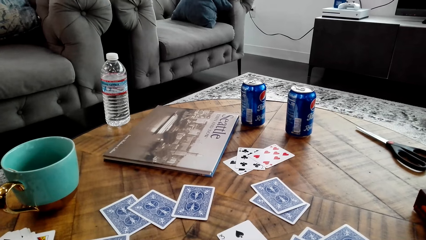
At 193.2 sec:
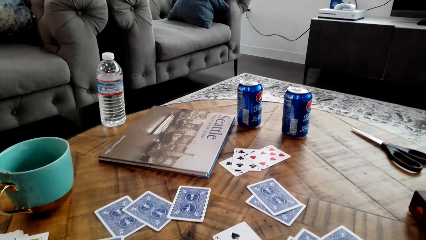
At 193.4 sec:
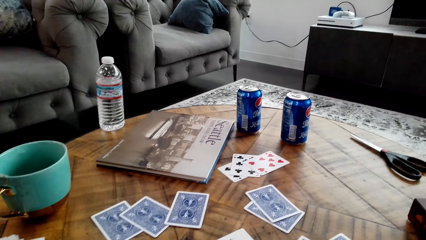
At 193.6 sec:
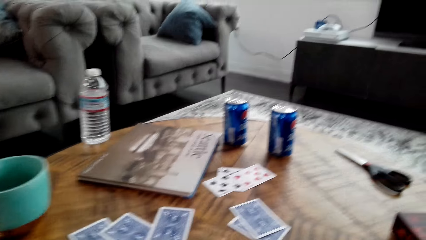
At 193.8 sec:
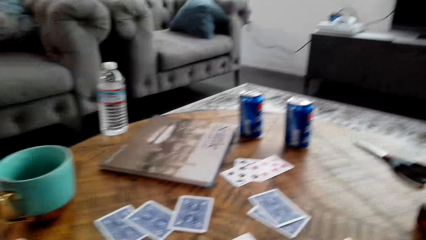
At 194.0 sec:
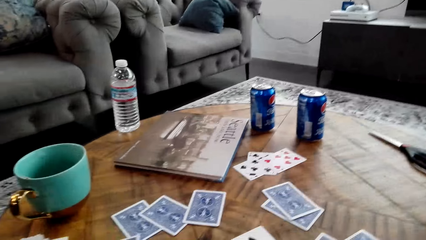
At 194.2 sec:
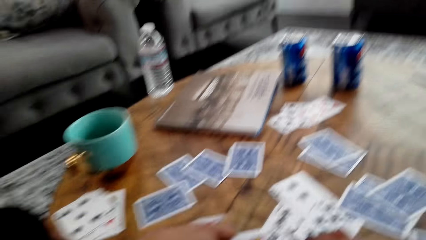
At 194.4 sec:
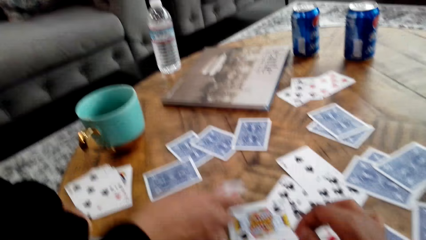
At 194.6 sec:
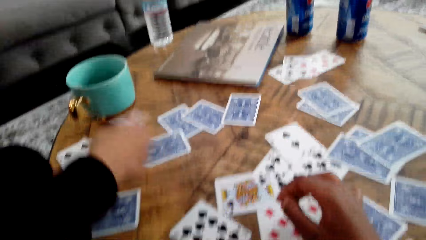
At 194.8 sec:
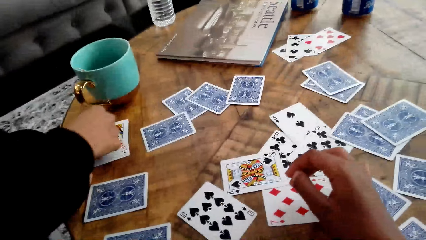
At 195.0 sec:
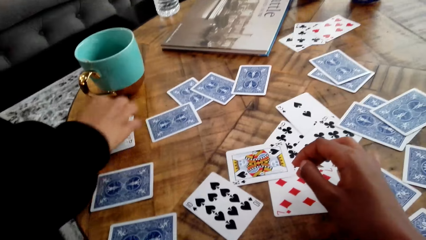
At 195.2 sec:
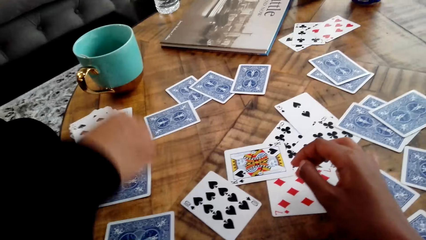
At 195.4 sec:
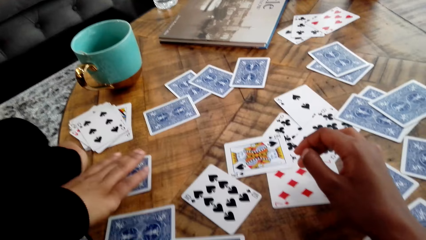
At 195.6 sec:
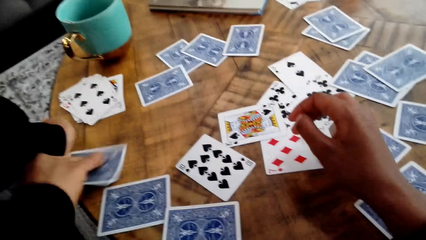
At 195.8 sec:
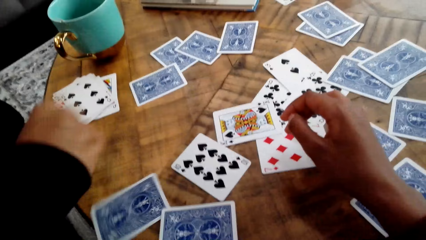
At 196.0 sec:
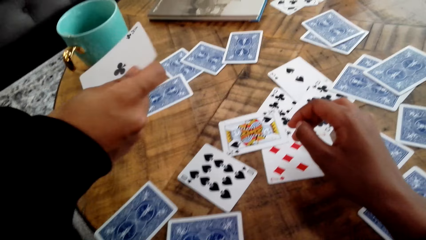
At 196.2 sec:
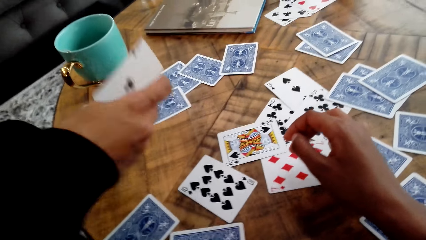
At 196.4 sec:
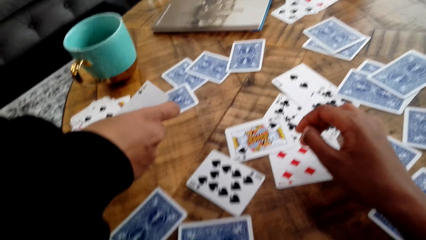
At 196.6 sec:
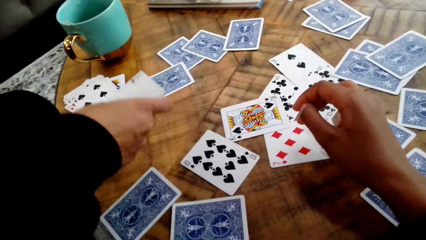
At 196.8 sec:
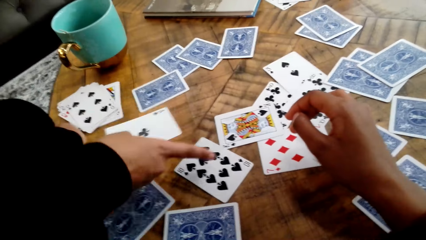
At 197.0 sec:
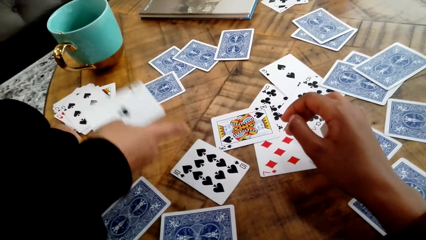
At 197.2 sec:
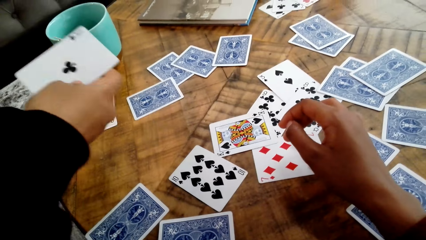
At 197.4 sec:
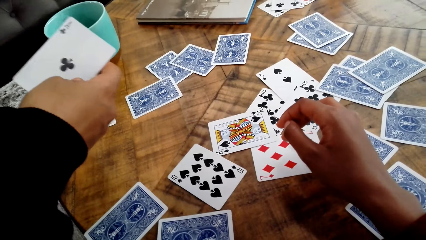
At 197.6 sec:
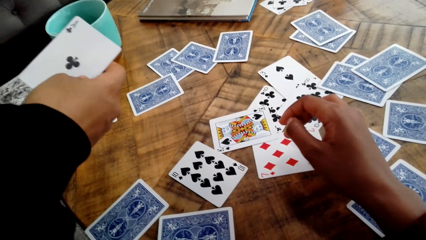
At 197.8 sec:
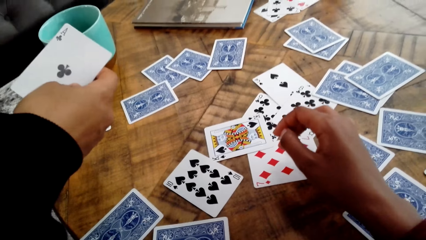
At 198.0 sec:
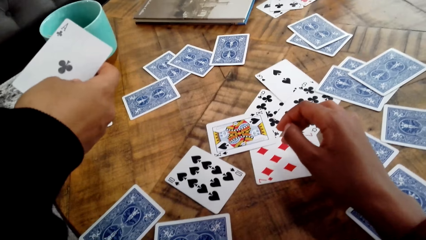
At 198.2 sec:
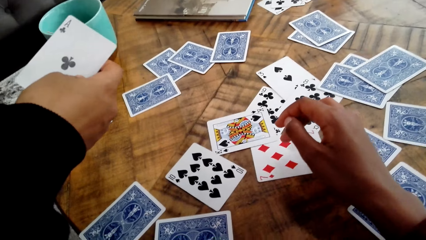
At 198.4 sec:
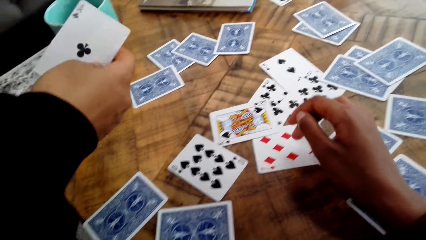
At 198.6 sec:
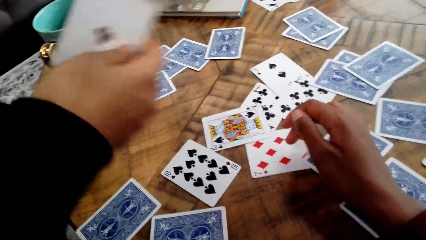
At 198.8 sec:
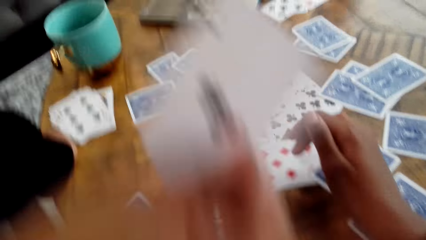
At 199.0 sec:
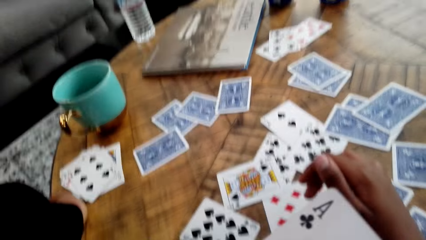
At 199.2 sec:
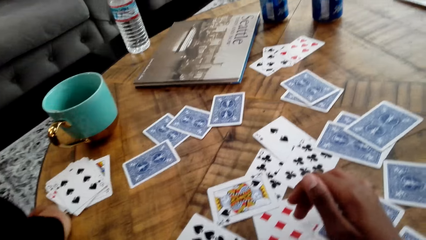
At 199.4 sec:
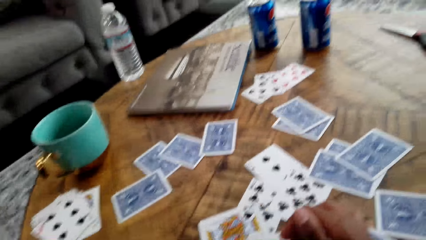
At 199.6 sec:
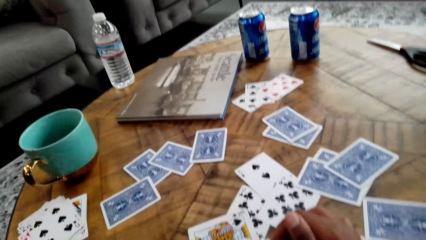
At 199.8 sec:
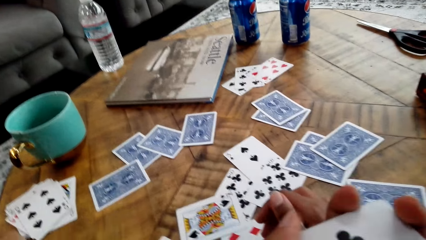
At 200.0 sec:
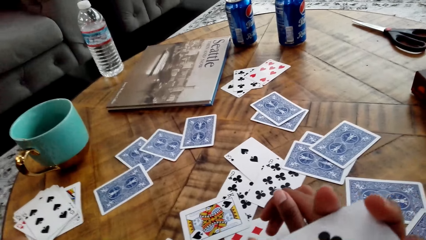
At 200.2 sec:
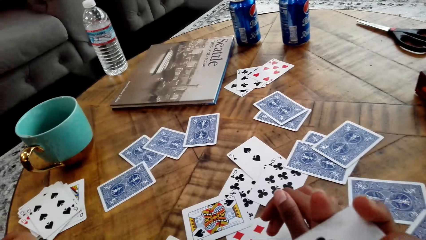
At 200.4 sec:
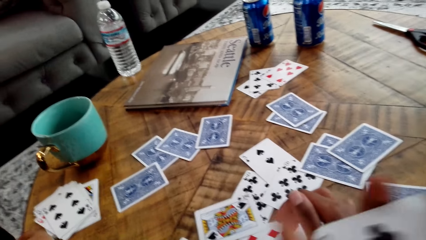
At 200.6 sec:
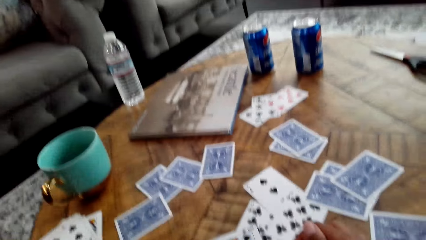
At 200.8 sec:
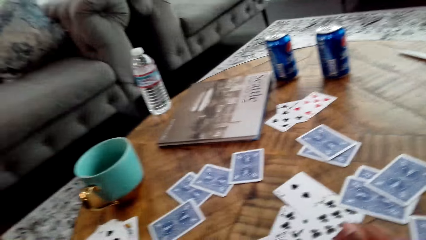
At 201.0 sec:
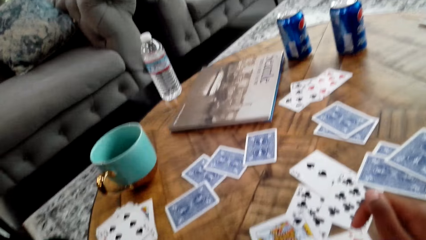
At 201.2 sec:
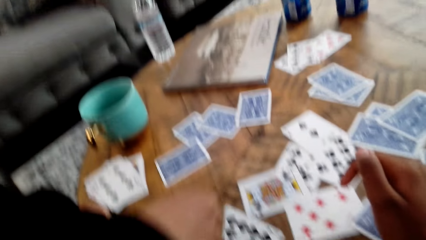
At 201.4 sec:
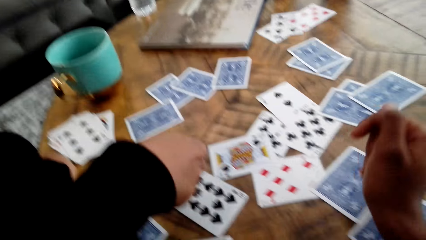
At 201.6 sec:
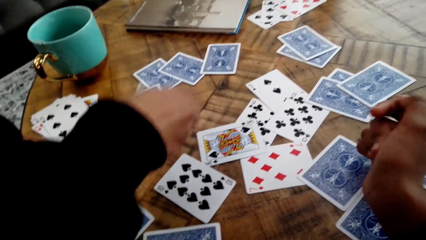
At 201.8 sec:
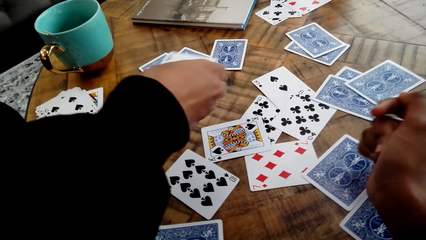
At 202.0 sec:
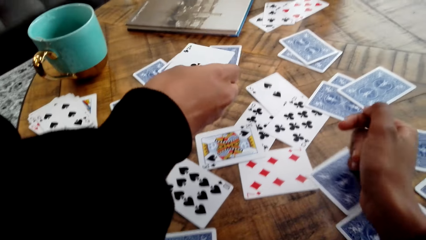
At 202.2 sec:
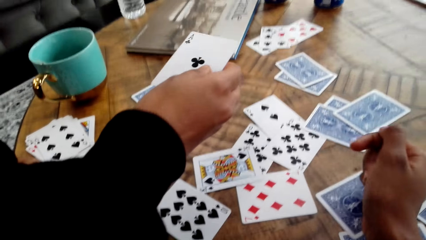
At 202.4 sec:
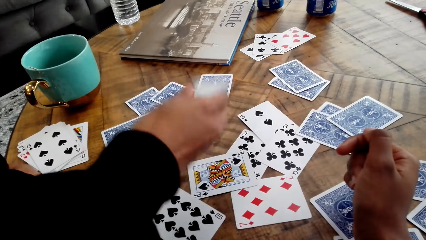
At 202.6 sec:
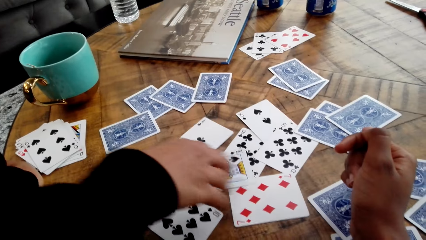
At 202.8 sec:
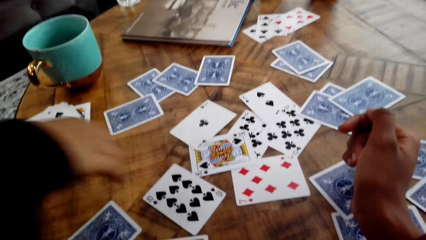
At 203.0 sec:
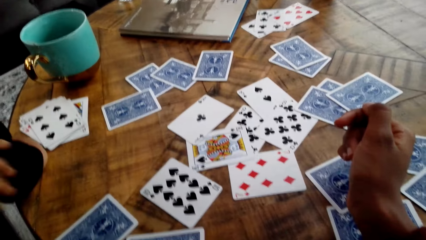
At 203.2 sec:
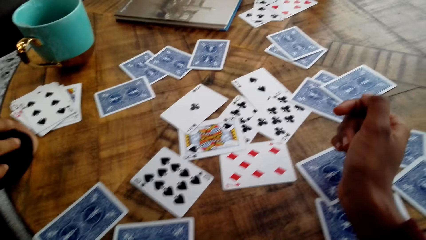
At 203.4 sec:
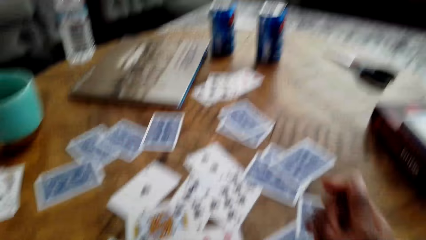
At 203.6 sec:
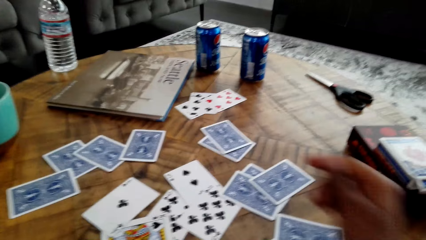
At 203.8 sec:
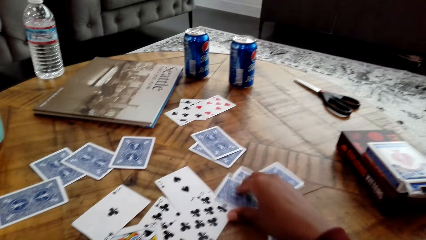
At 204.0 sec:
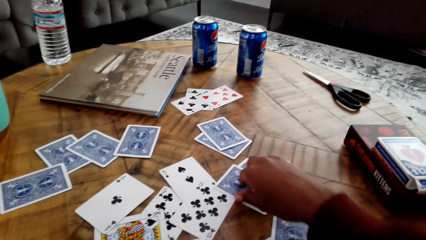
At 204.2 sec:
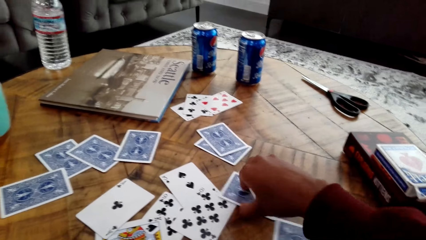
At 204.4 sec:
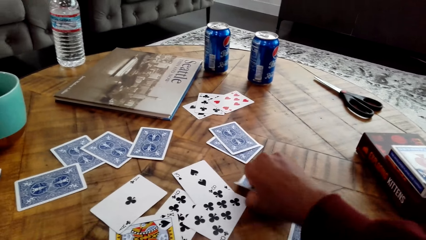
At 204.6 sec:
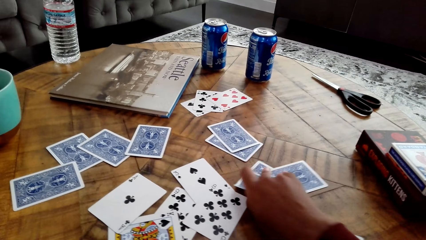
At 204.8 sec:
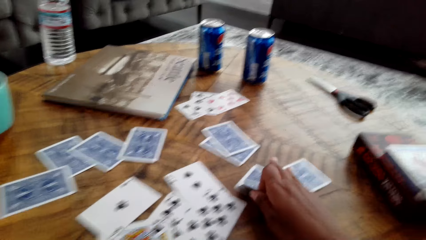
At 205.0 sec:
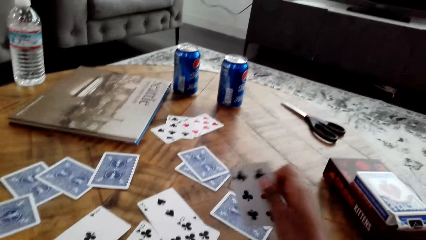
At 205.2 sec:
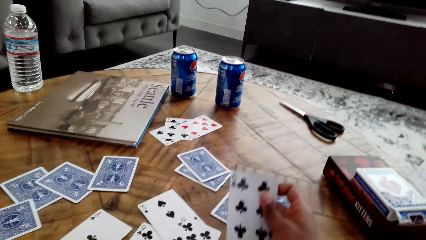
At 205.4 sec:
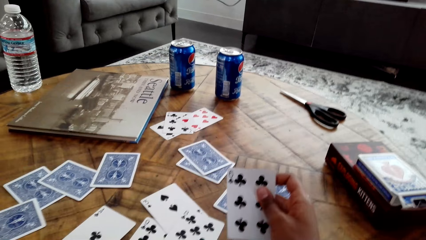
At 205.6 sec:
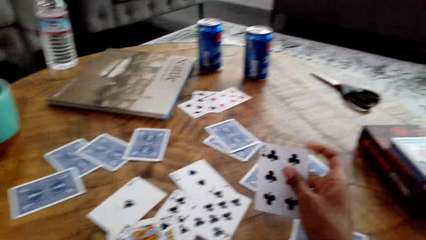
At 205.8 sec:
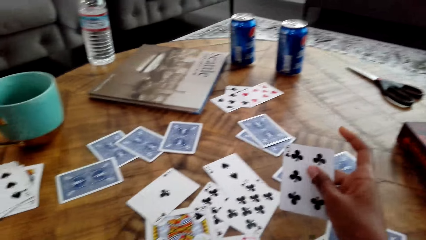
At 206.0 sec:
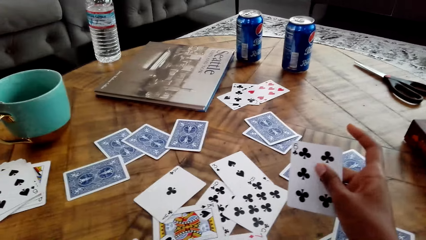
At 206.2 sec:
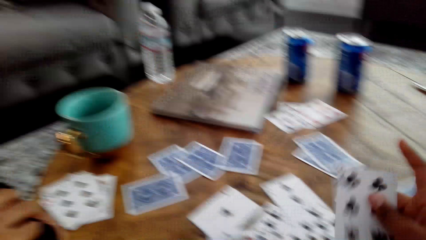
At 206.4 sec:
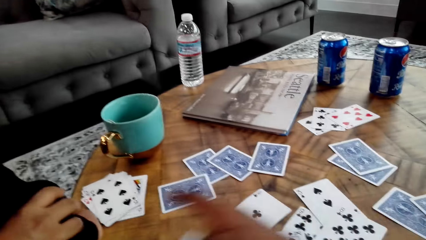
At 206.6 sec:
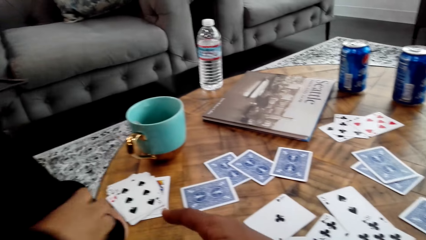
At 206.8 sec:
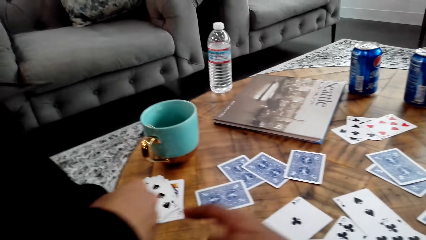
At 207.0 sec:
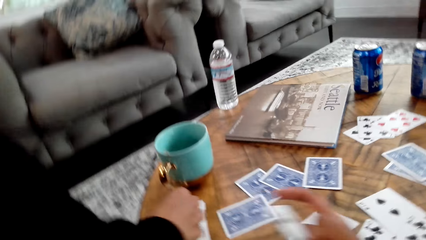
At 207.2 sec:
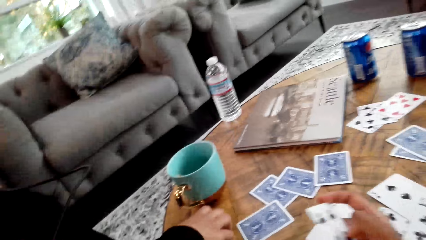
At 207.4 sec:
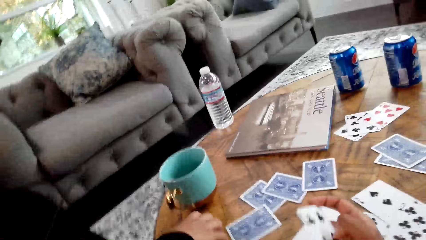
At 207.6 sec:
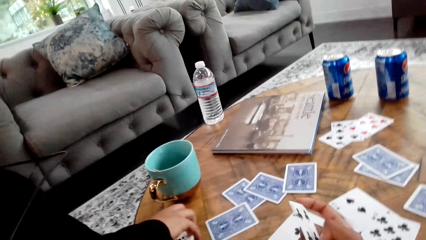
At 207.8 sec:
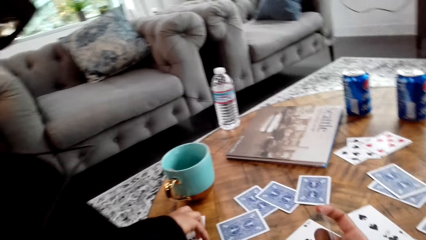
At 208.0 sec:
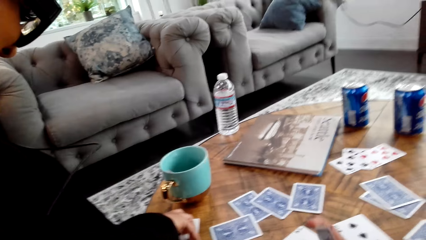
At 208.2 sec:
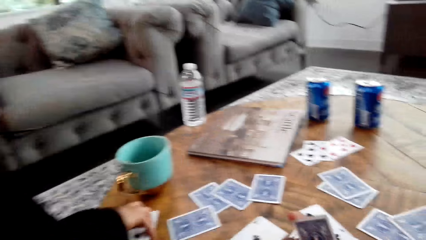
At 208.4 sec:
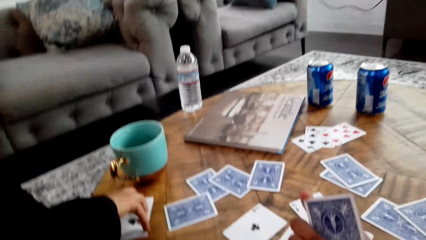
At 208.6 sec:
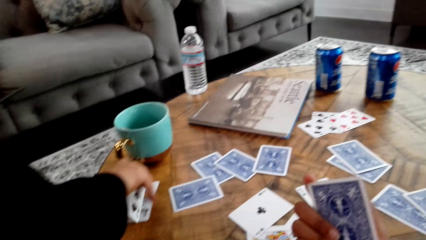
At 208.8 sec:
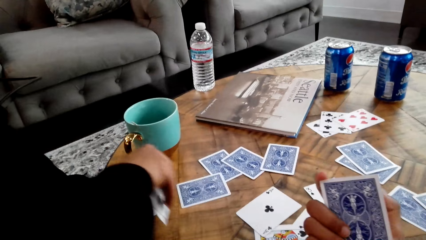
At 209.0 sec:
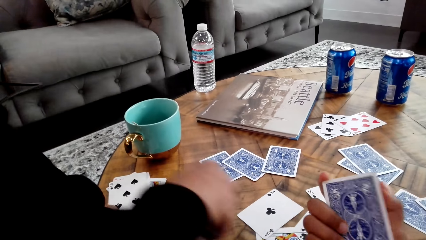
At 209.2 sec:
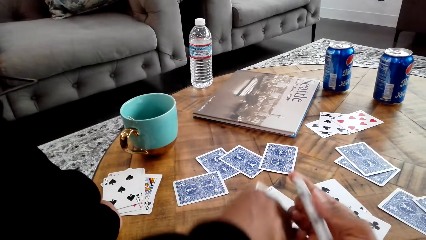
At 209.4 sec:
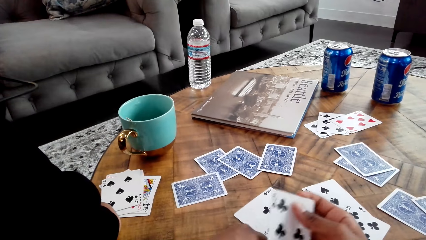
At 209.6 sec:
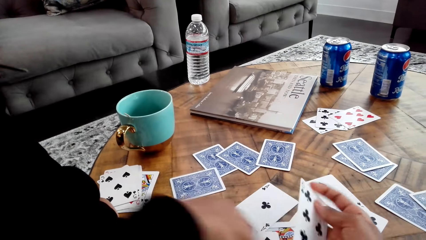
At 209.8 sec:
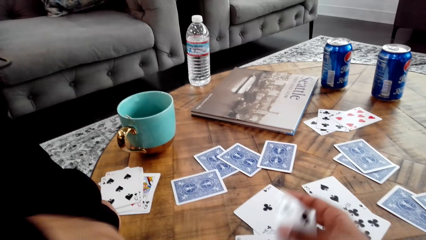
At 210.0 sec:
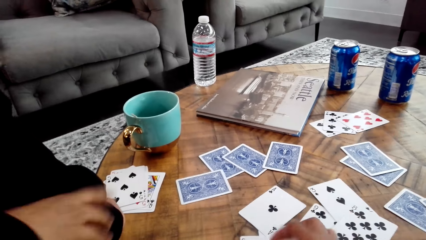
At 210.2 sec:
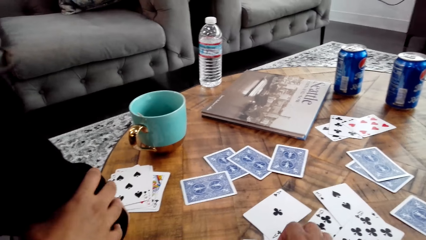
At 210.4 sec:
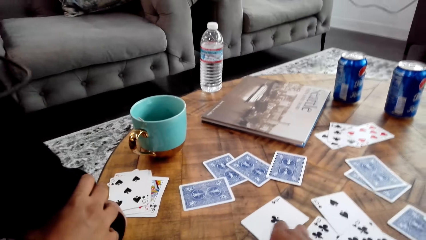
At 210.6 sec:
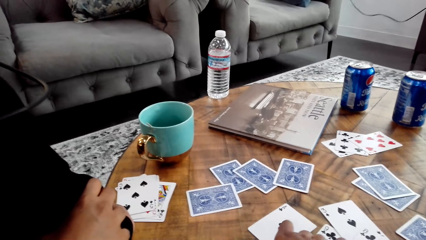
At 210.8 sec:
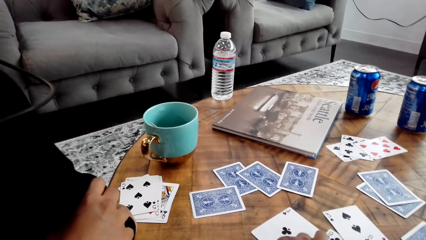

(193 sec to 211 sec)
A woman drops a card on the table. The woman picks a card from the table. The camera wearer holds a card. The woman picks a card, drops the card on the table. The camera wearer picks a card from the table. She points a finger, turns the card on her hand. The woman moves the card on the table, picks a card, puts down a card.
